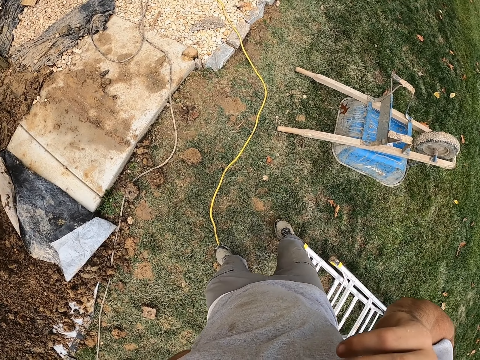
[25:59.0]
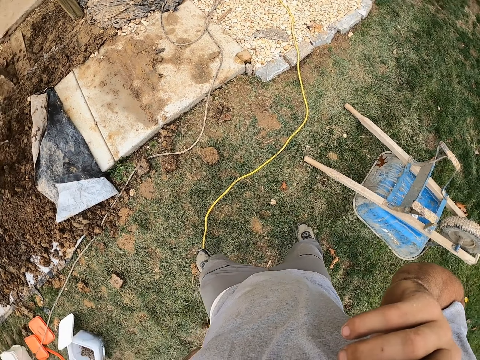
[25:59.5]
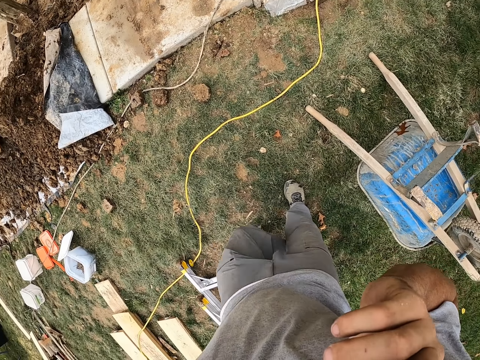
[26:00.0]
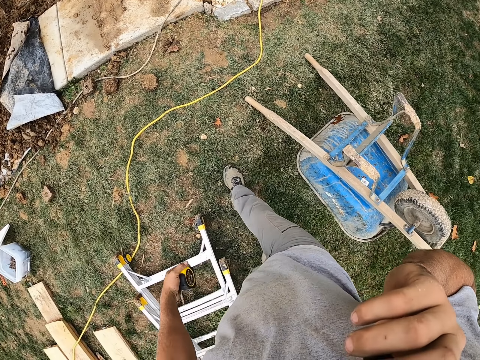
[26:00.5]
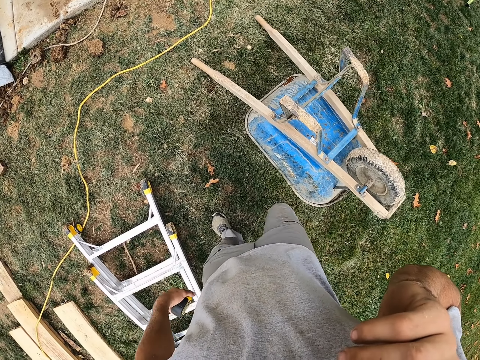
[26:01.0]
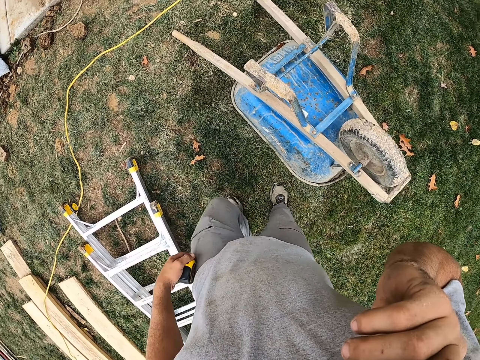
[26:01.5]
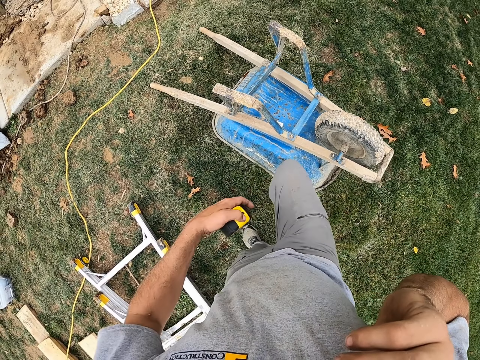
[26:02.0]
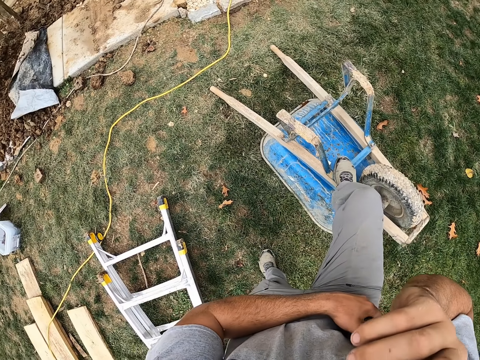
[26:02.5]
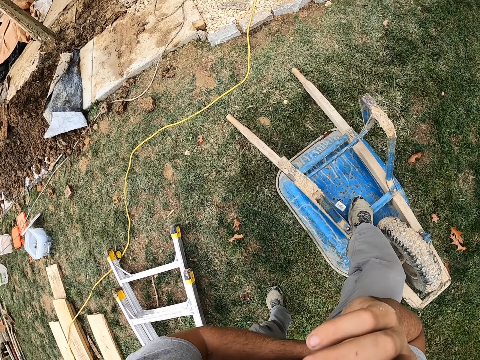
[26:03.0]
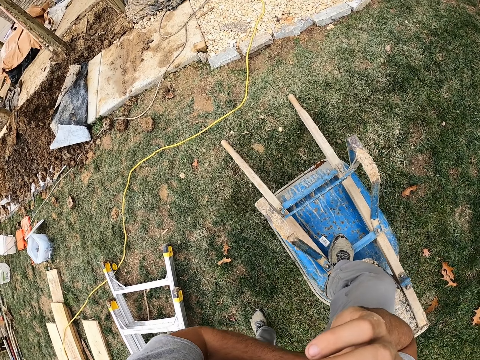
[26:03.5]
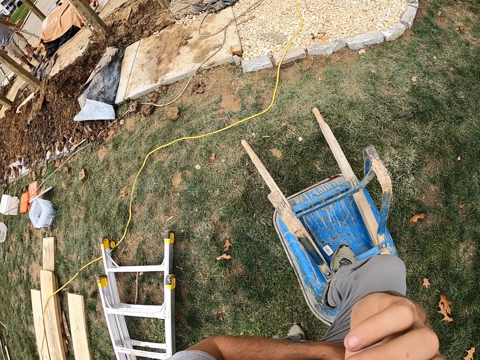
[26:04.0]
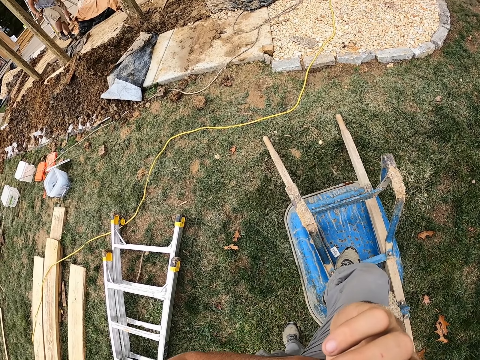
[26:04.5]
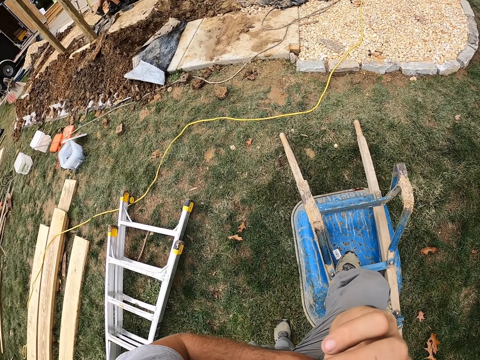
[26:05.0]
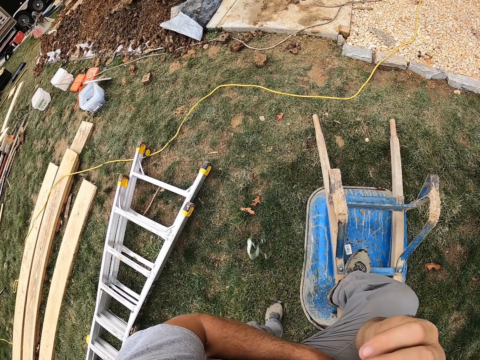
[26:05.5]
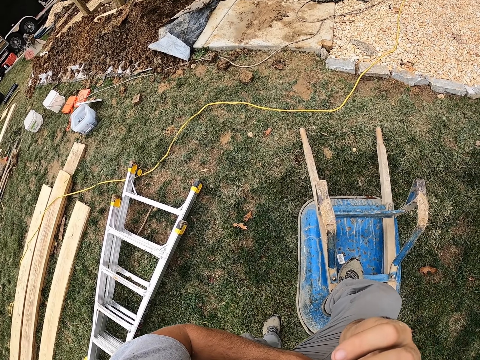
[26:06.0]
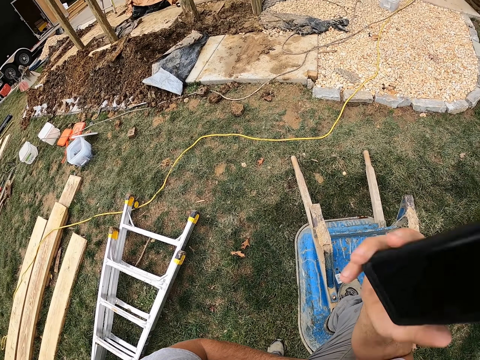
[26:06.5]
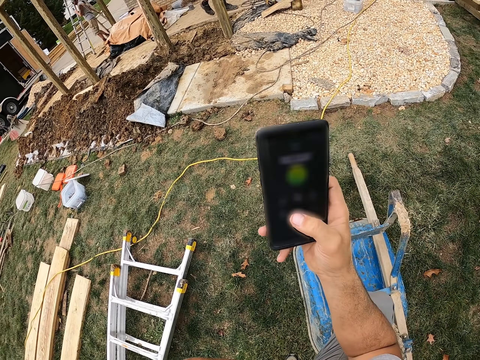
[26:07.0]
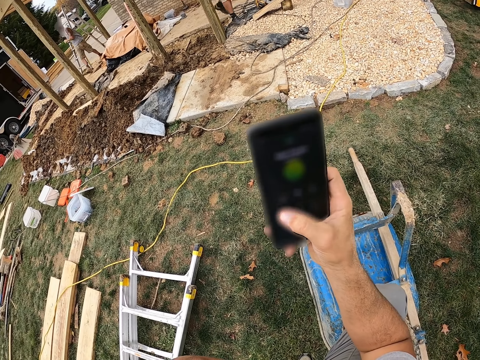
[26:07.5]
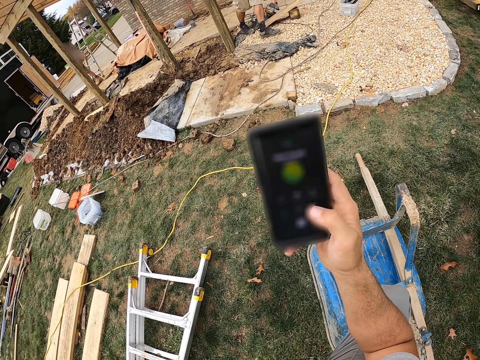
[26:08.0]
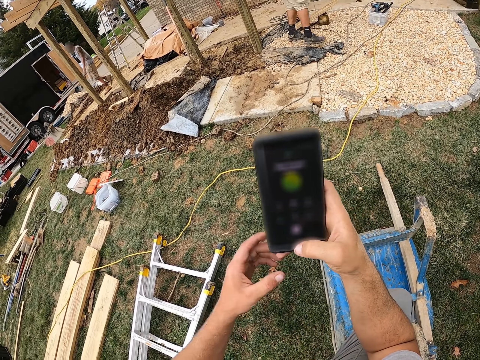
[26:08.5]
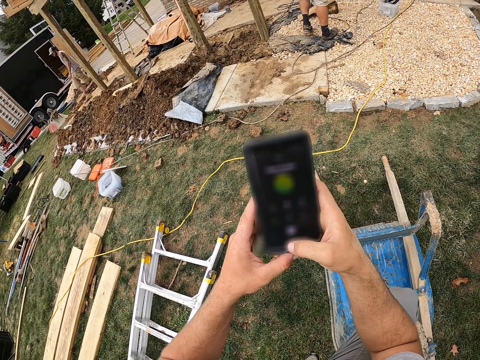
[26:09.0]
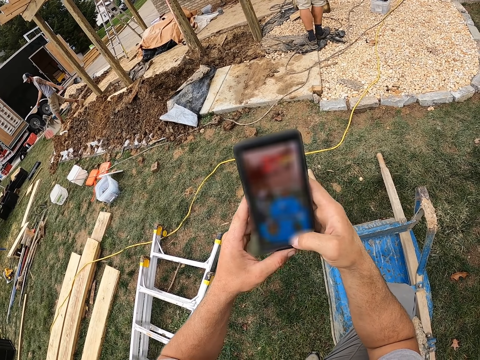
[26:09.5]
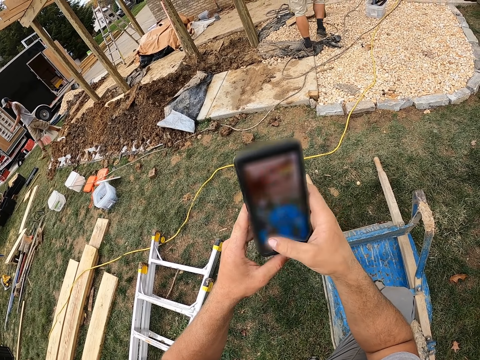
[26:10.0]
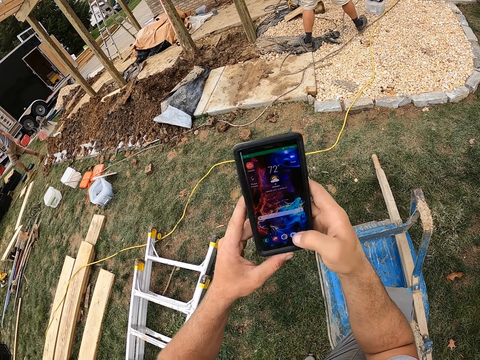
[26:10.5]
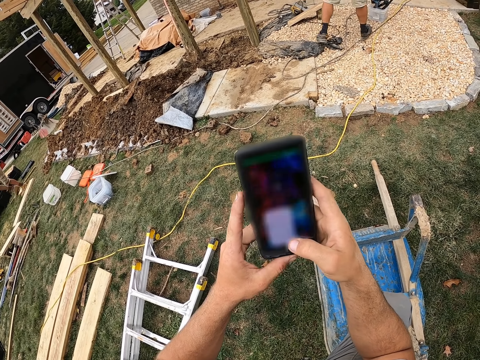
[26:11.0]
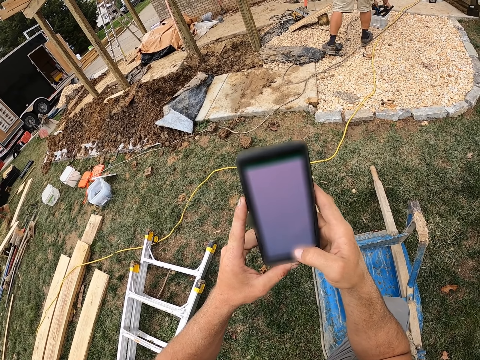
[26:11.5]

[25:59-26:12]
The camera wearer walks backward on the field ground. He steps on a wheelbarrow. He converses on the phone. He touches his phone. He uses his phone. A man walks on the field ground. Another man walks on the field ground.

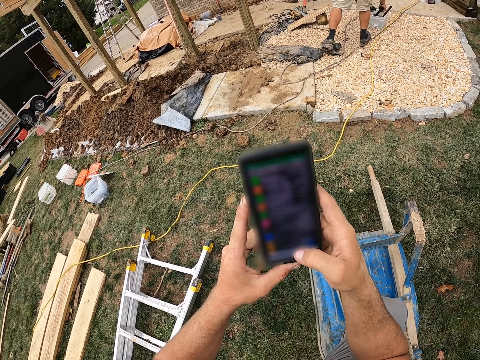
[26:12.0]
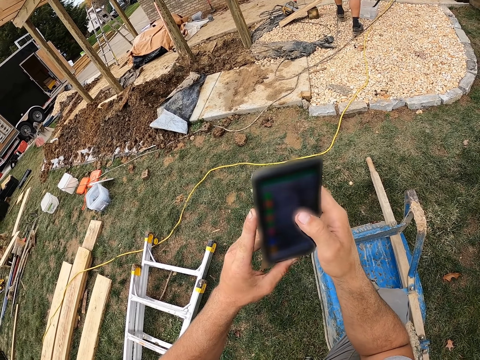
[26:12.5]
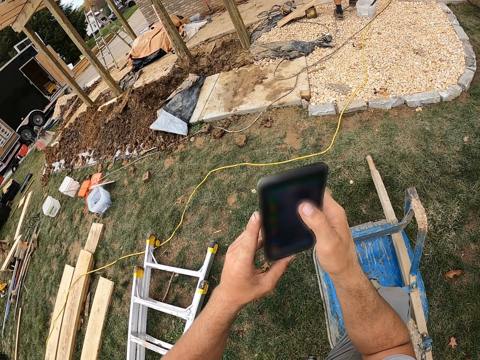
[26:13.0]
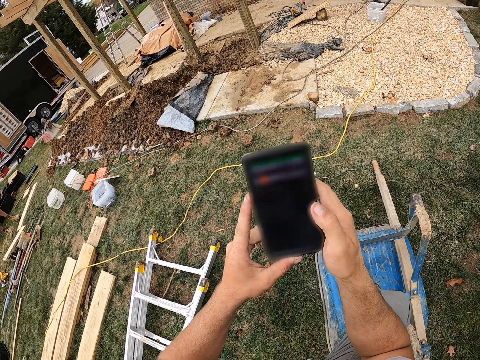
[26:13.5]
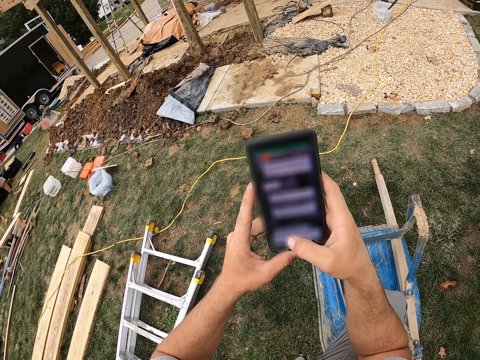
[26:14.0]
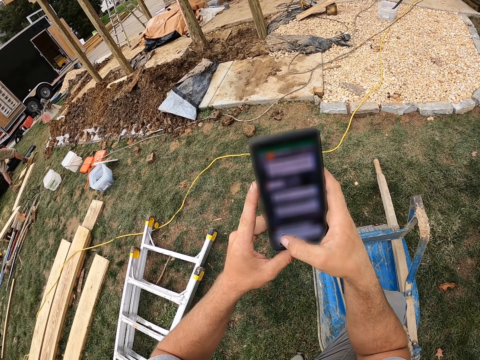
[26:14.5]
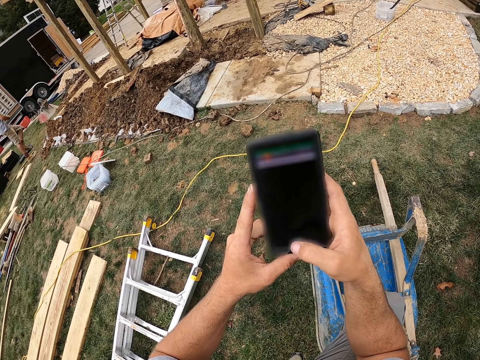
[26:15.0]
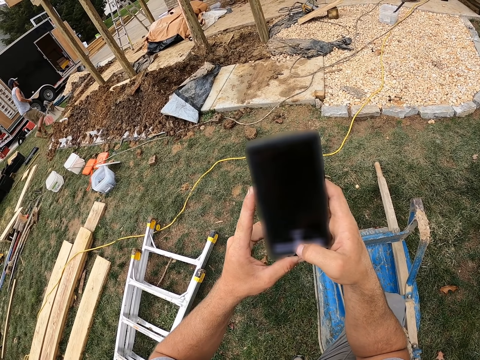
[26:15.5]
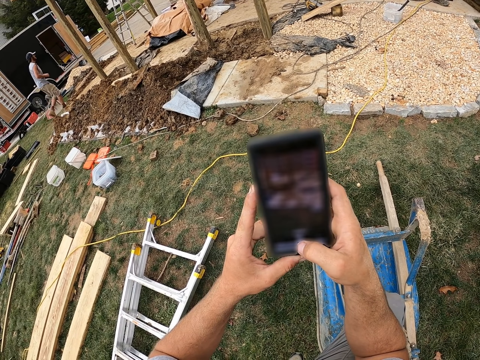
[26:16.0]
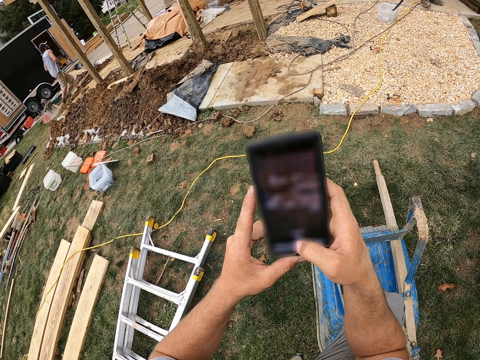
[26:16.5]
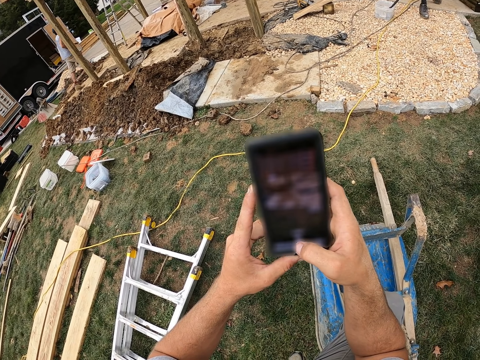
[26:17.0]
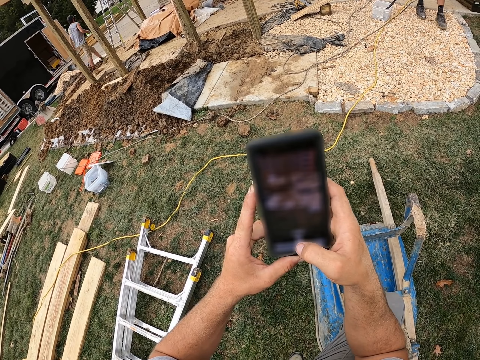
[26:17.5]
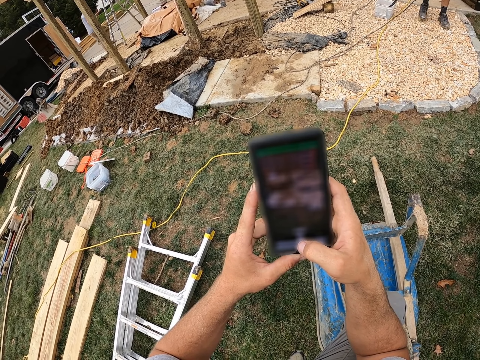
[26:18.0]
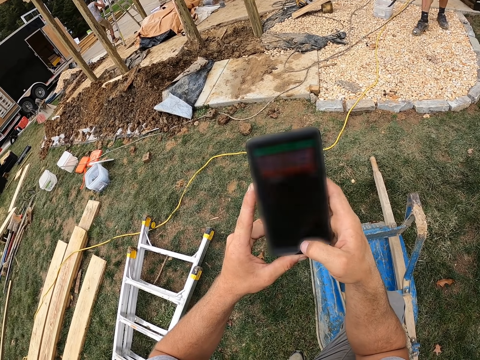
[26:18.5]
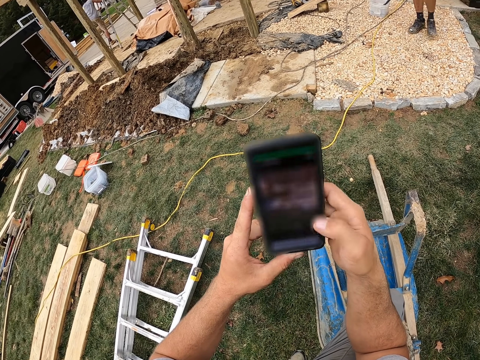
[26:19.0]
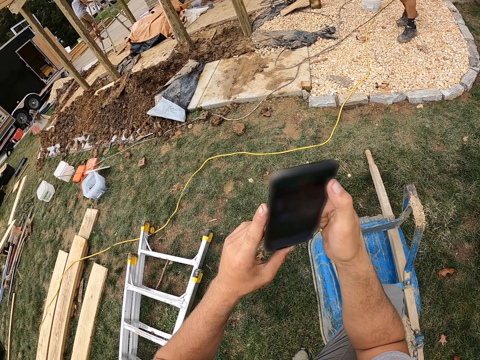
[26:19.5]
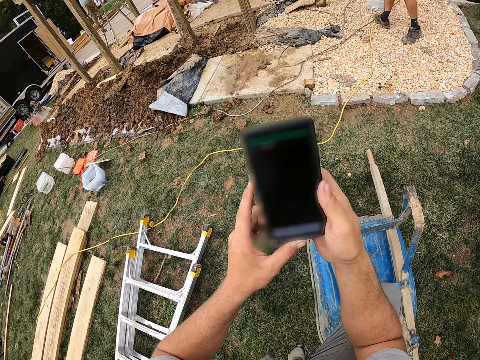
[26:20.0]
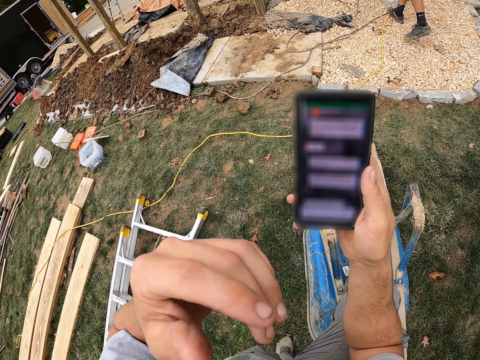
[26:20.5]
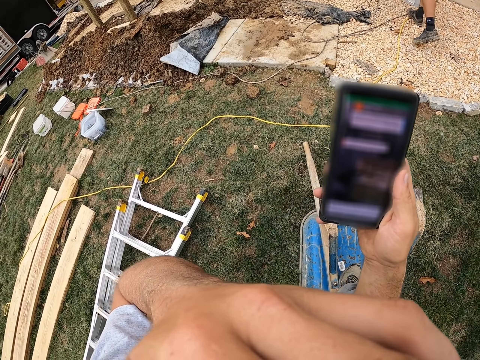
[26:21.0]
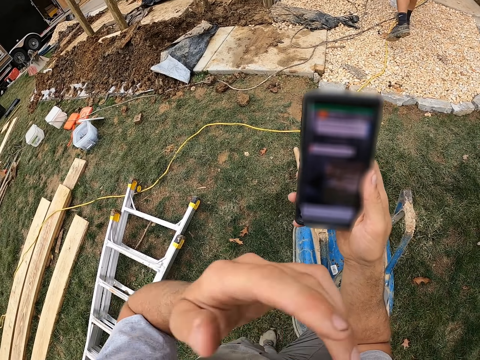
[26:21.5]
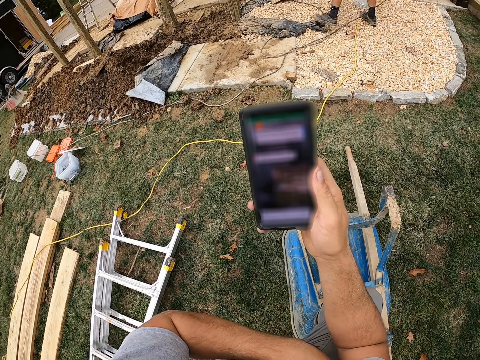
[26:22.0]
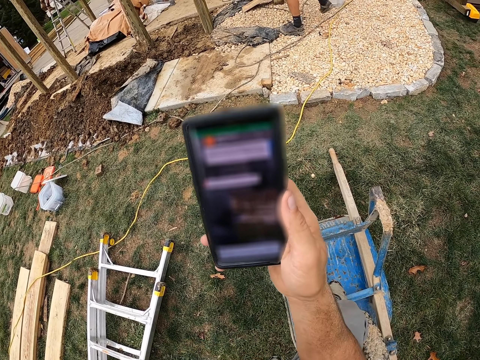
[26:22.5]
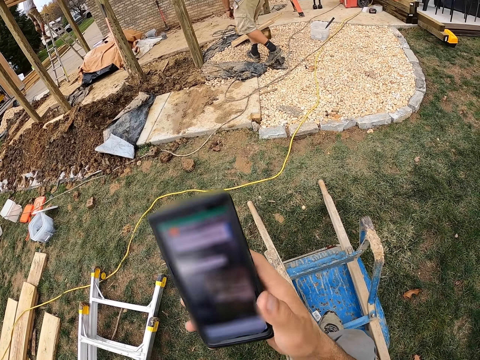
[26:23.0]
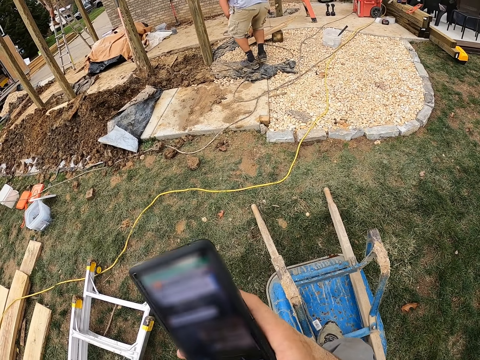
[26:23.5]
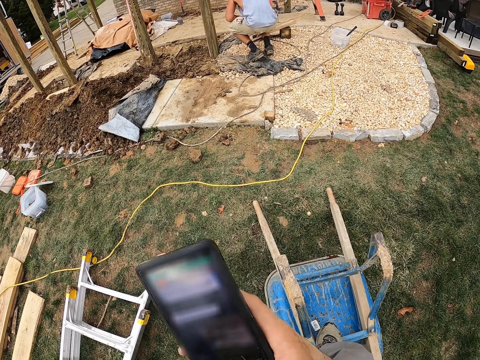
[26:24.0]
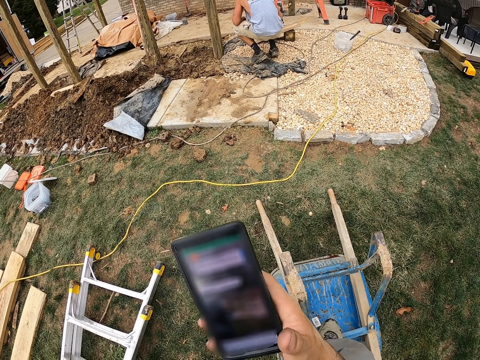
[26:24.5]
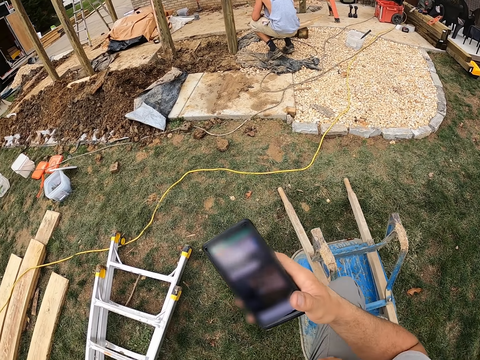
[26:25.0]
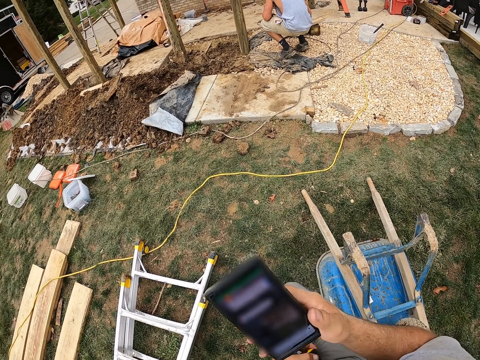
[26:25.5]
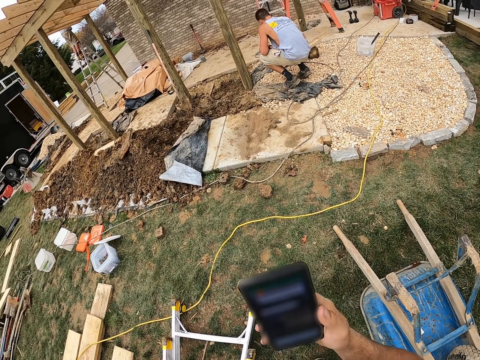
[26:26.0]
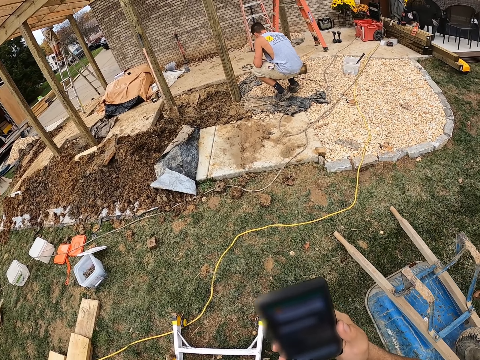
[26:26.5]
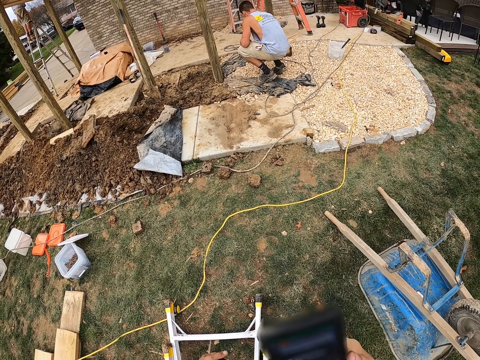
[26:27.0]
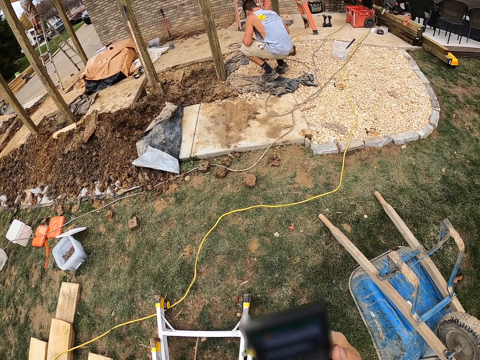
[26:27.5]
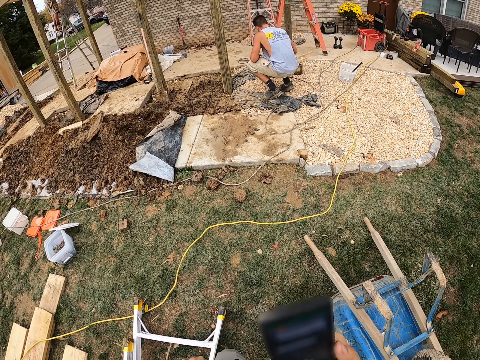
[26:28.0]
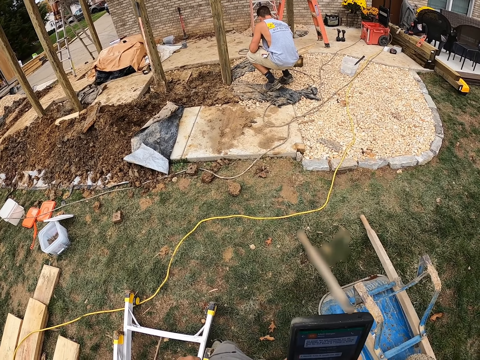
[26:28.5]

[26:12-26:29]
The camera wearer touches his cell phone. A man walks on the field ground. The man walks up the ladder. The camera wearer touches his cell phone. Another man walks on the field ground. The camera wearer touches his face. The other man walks on the field ground and squats on the field ground. The camera wearer removes his foot from the wheelbarrow.
